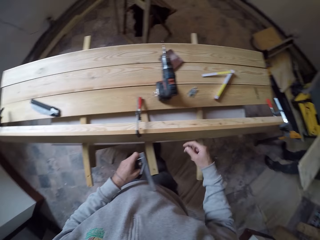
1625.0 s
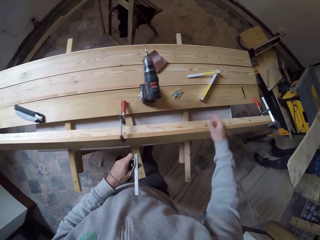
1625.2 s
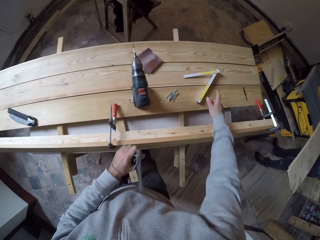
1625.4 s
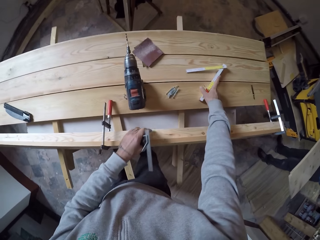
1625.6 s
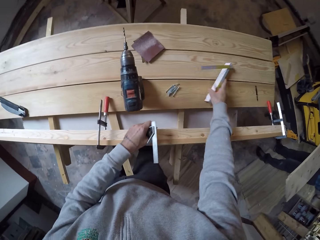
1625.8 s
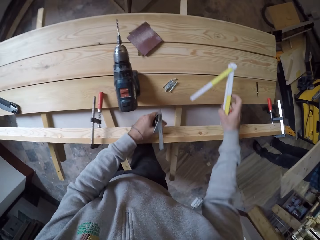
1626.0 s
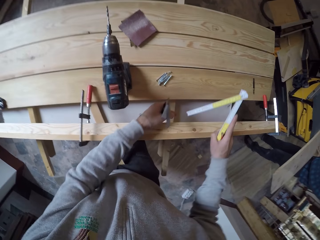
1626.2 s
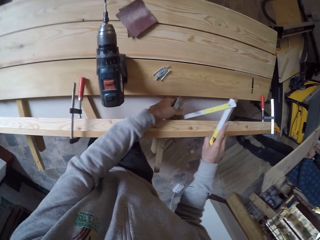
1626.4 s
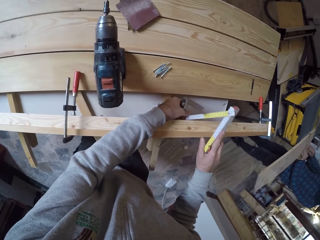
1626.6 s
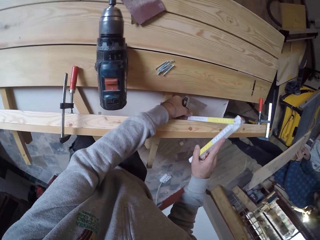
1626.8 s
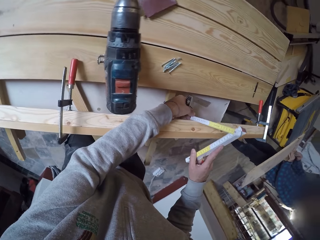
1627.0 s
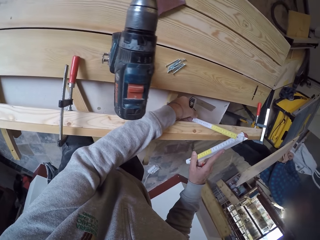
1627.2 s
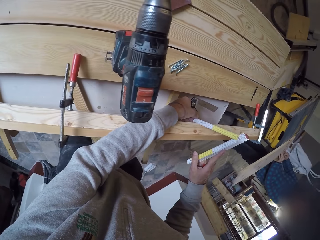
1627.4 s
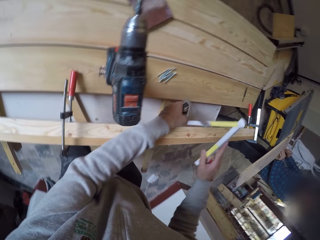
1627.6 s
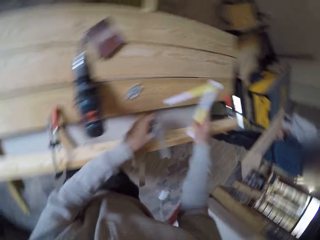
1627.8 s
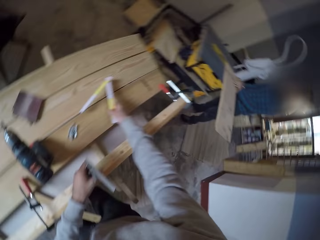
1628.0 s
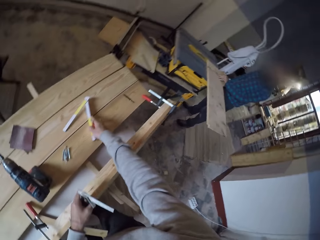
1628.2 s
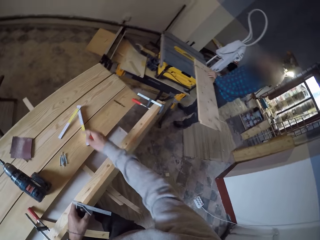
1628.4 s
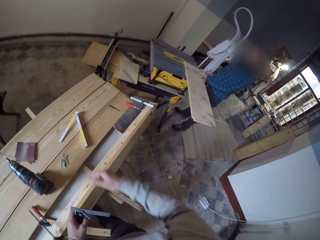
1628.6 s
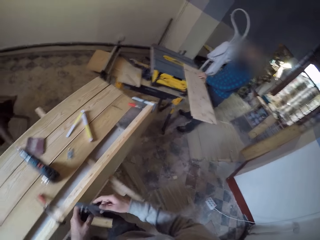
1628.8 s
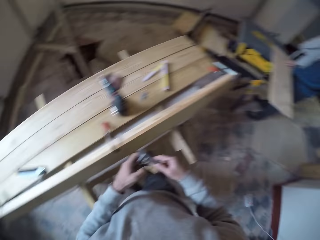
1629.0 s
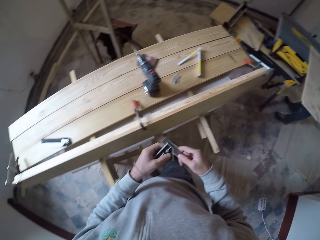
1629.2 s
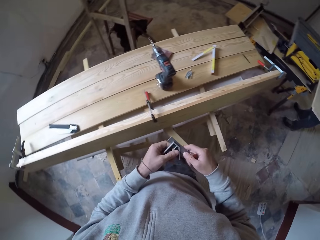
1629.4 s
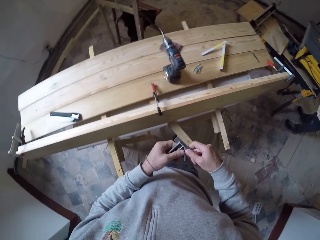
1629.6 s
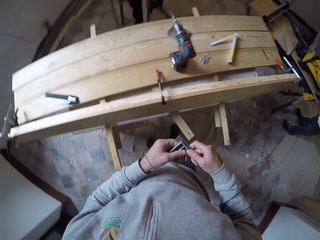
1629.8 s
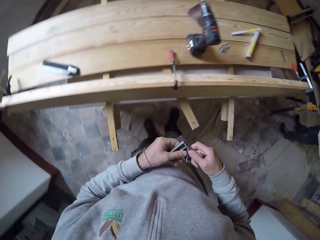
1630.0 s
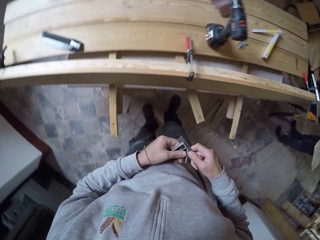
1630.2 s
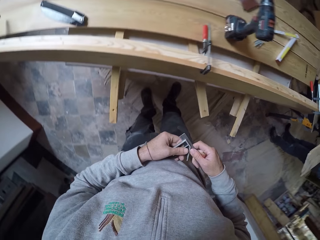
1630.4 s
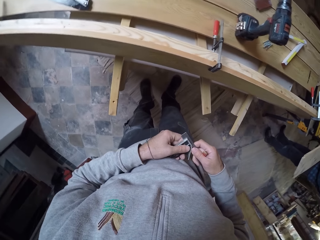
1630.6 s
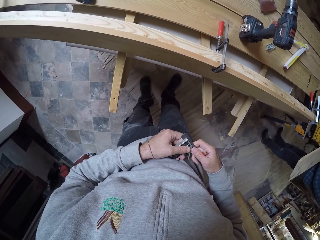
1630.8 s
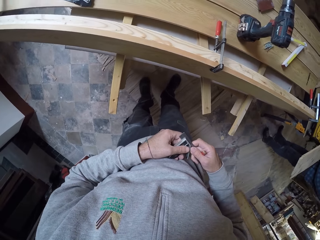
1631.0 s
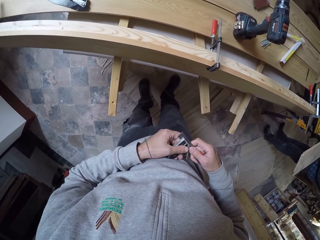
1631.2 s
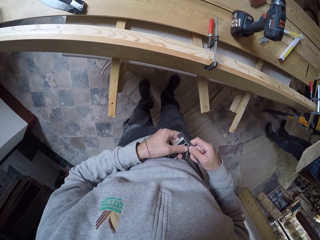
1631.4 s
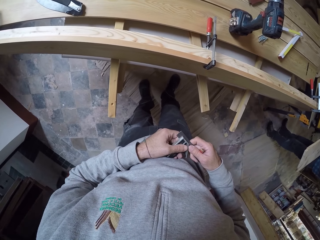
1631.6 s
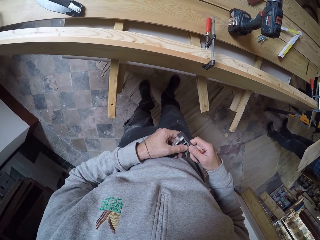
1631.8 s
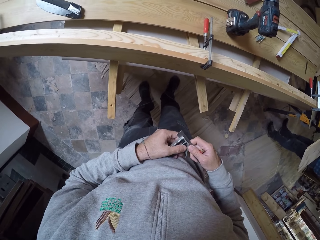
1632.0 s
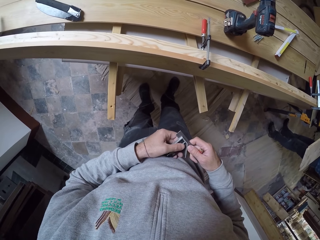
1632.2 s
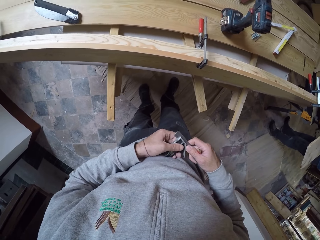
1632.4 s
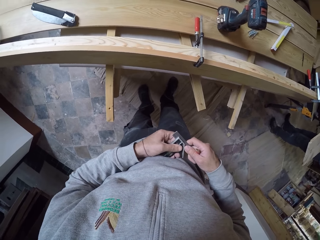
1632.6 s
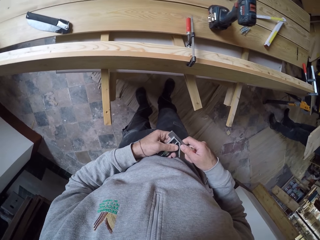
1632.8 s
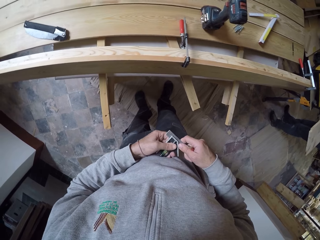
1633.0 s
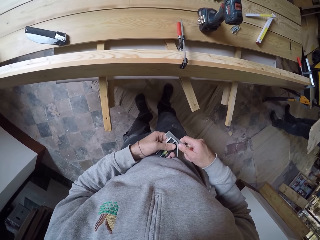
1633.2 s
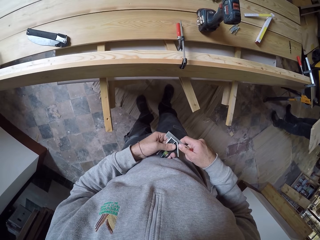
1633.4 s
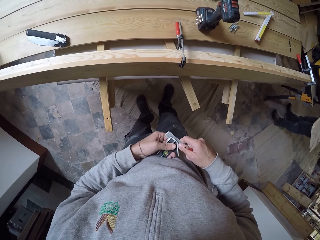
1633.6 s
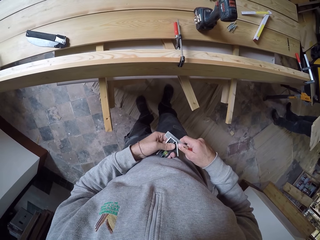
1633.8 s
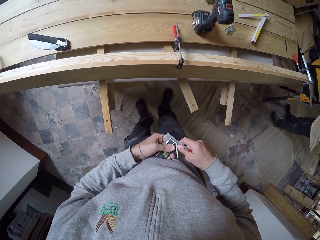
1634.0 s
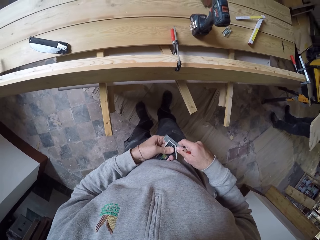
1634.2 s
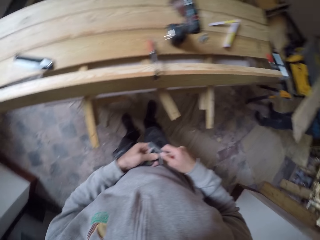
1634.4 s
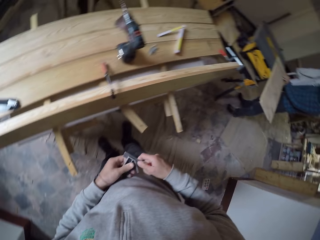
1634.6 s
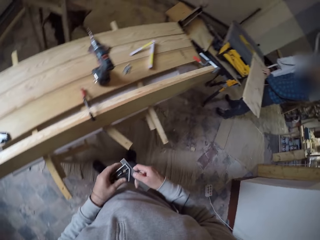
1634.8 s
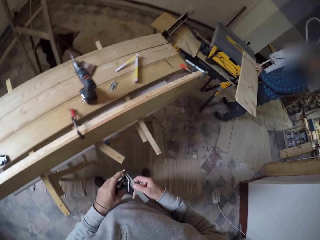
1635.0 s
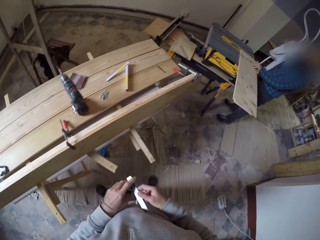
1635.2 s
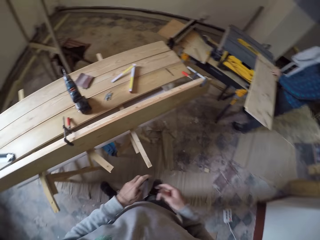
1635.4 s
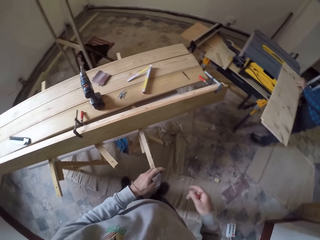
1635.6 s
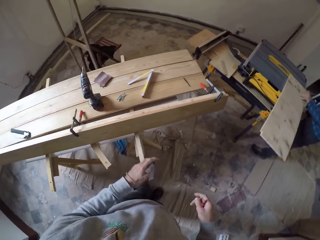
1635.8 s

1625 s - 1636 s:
The camera wearer picks up the measuring tool from the wood. He places the measuring tool on the side of the clipped wood. He measures the wood. He puts the folding rule on top of the wood. He holds the other measuring gadget in his hand with both hands.

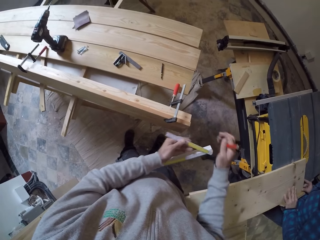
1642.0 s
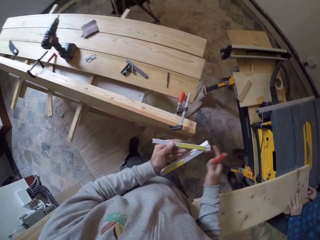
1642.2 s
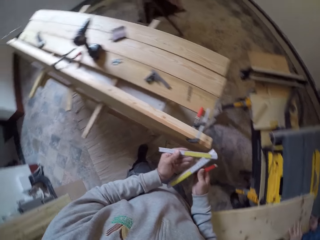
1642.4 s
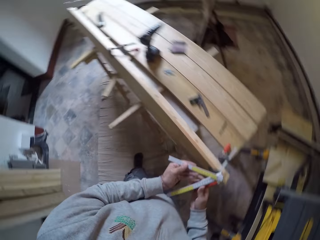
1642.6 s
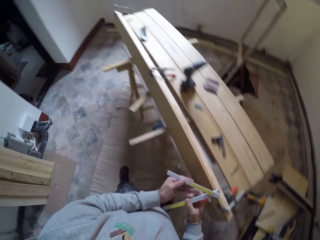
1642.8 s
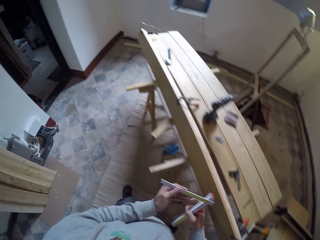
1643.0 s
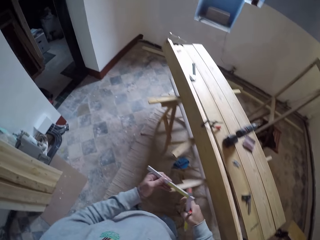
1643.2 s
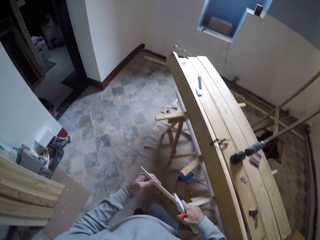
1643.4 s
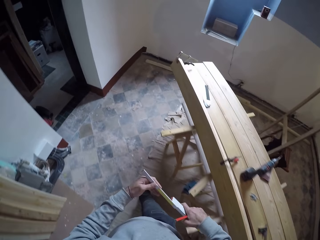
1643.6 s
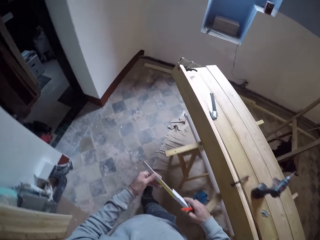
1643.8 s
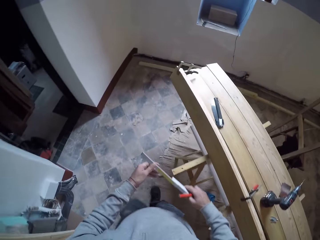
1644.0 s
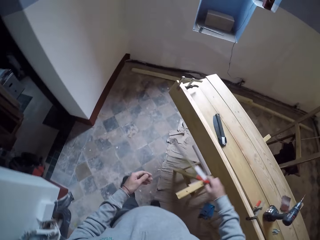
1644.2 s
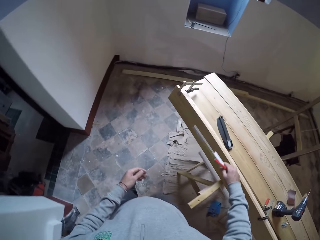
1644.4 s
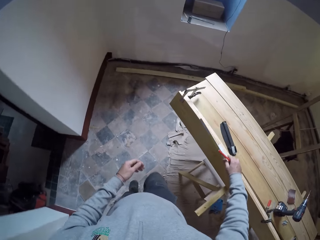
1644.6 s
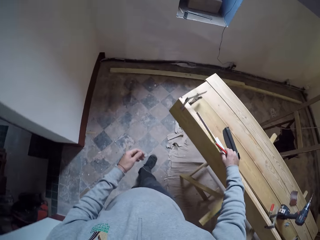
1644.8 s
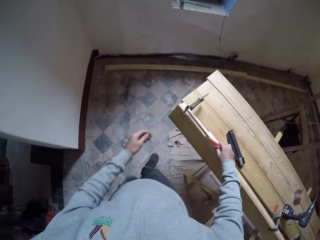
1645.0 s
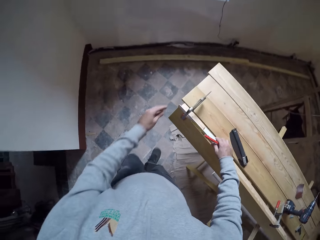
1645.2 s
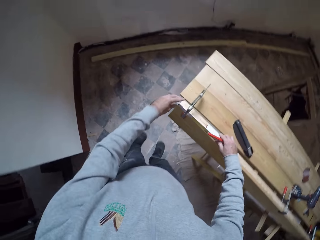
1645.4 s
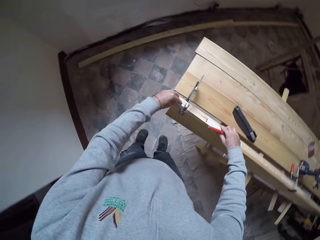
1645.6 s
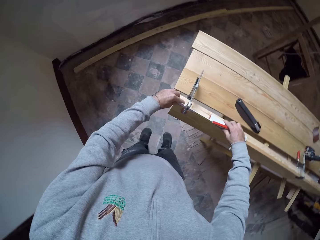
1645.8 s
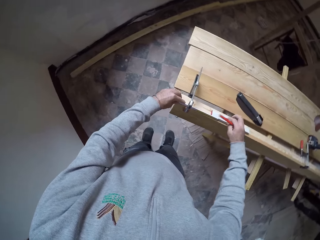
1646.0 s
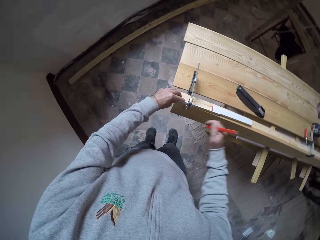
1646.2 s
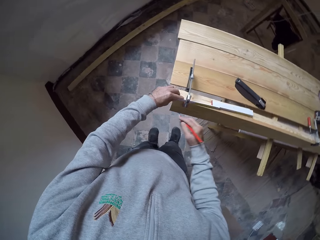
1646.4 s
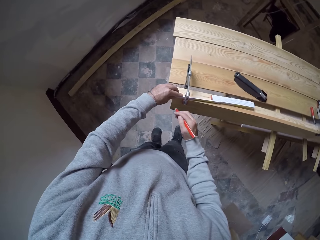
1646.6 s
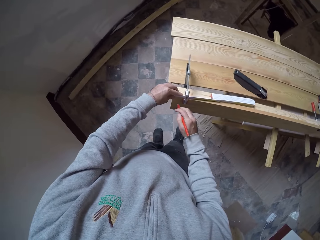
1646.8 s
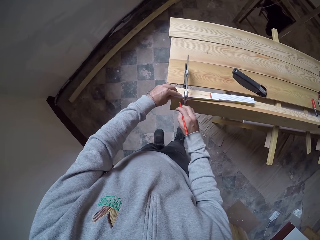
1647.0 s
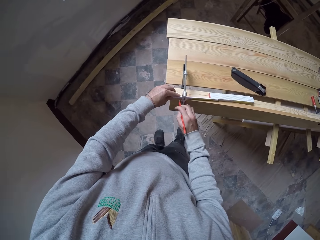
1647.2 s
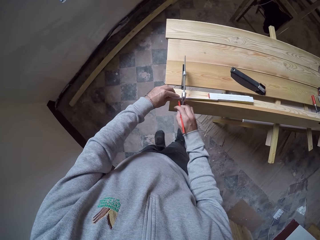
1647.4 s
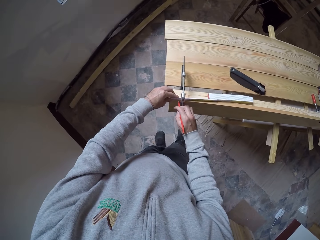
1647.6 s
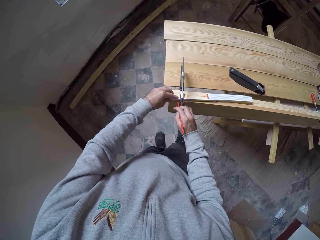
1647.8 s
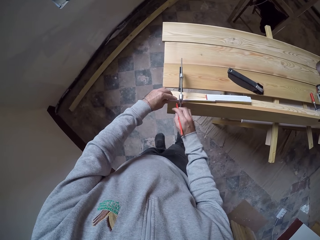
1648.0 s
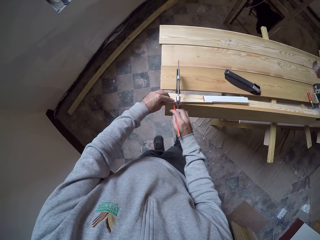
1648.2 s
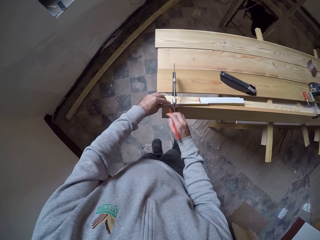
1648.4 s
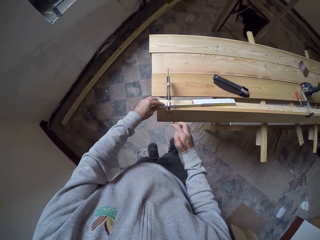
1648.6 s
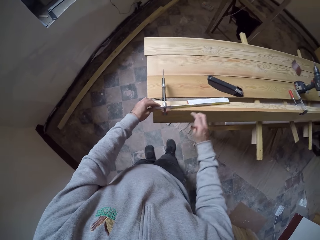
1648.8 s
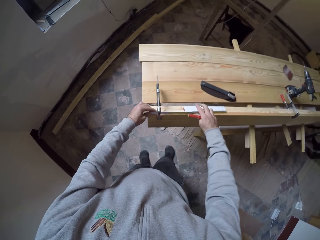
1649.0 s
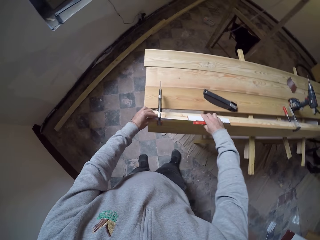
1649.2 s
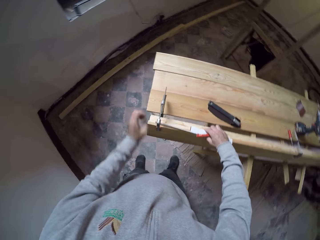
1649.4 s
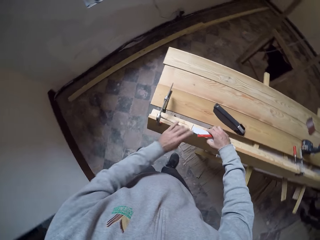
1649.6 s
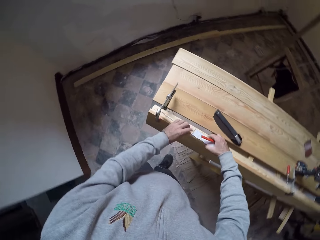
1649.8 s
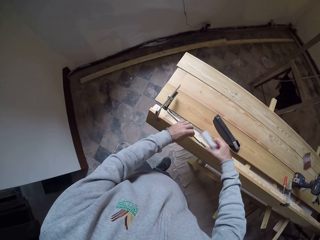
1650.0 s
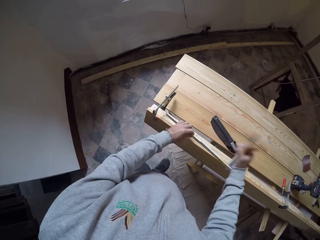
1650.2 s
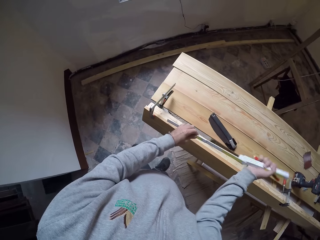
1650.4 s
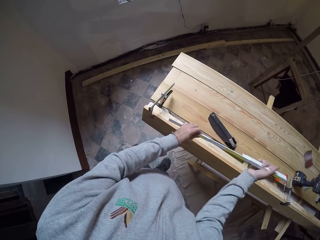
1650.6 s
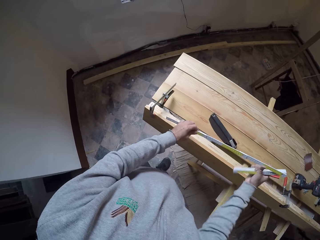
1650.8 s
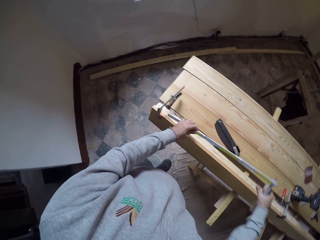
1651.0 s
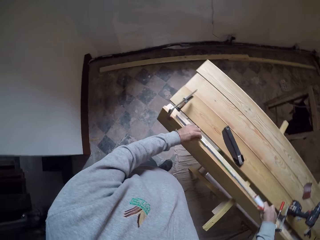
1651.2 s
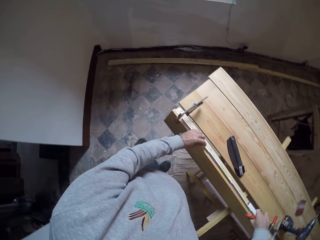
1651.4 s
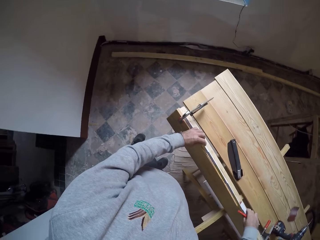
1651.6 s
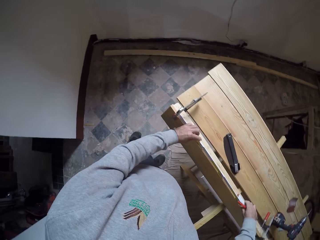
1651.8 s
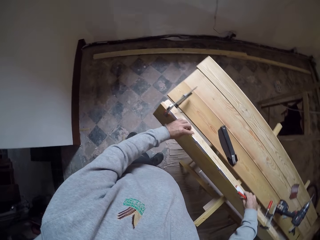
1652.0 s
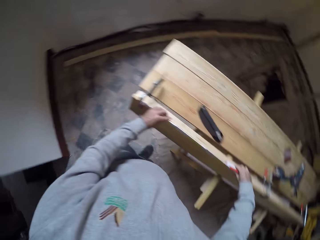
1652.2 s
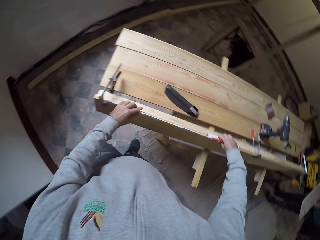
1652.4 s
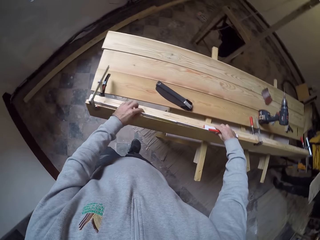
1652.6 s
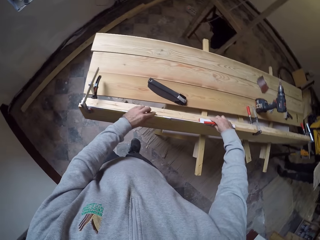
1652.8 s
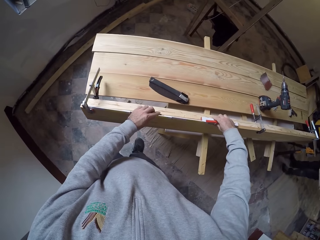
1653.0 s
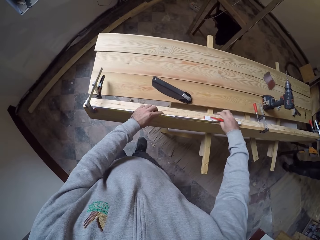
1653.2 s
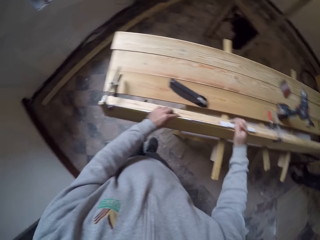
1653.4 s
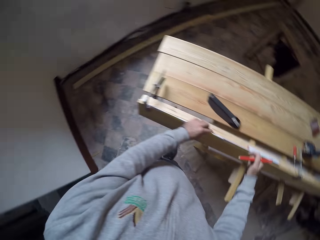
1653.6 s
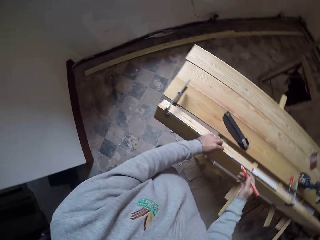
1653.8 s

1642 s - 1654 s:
The camera wearer turns around. They measure the wood with a measuring tape. They mark on the wood with a pencil. They adjust the measuring tape on the wood. They measure the wood with the measuring tape.
